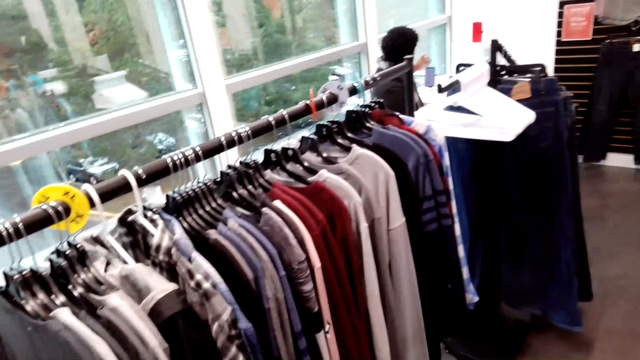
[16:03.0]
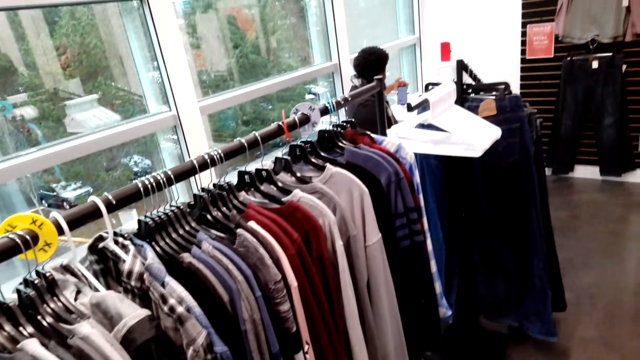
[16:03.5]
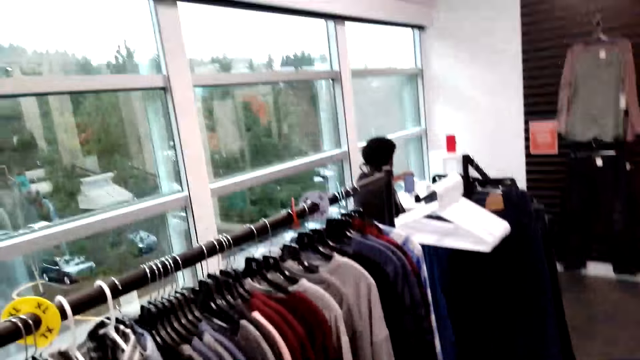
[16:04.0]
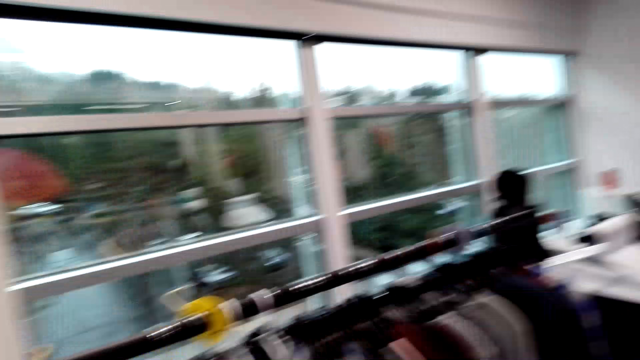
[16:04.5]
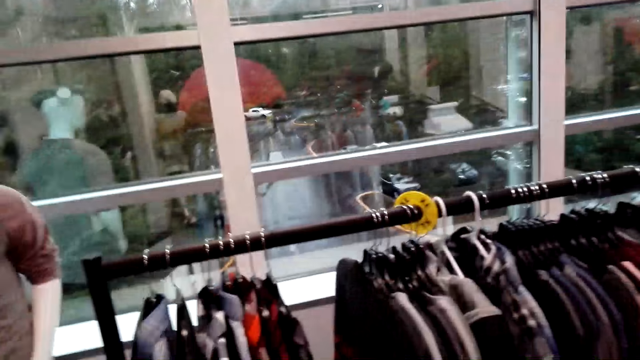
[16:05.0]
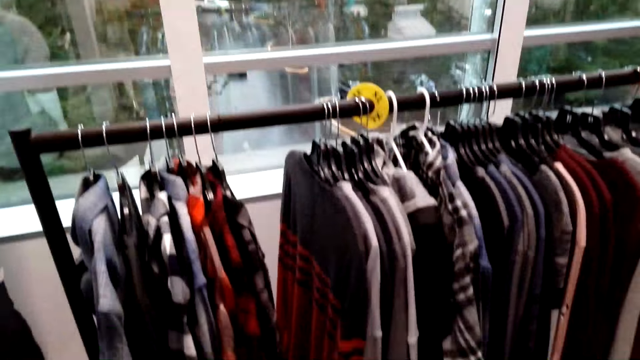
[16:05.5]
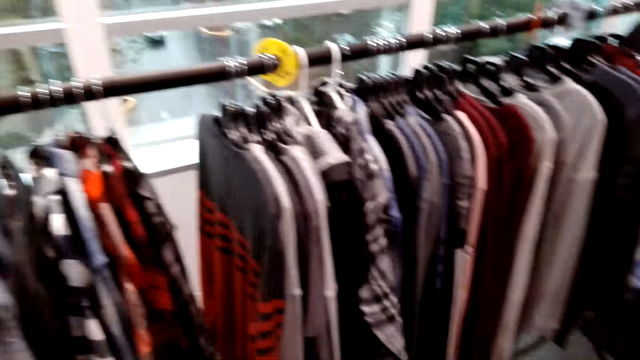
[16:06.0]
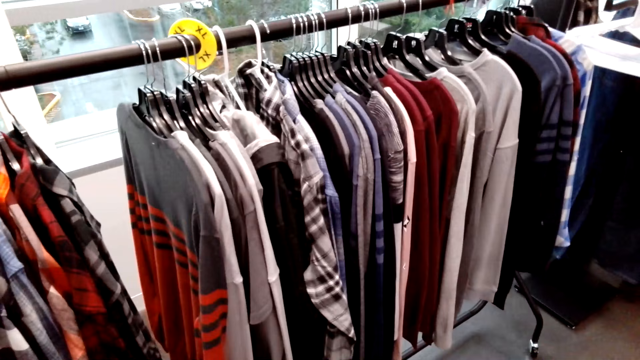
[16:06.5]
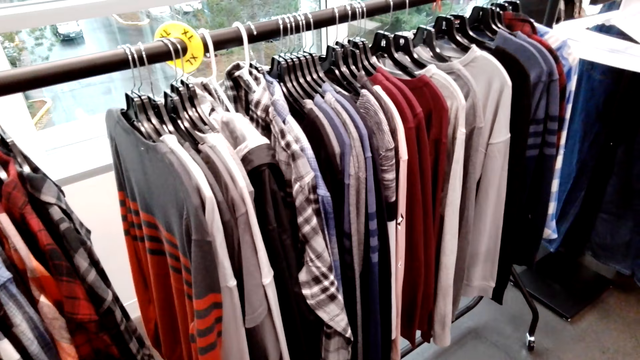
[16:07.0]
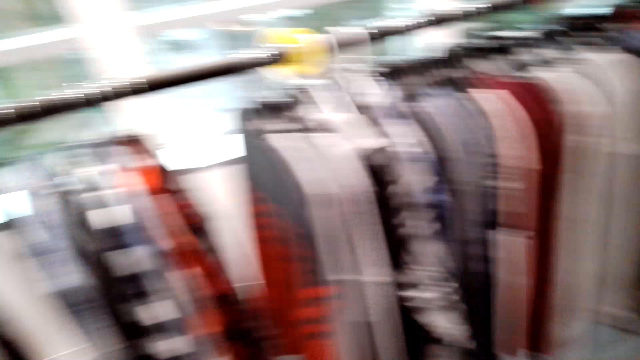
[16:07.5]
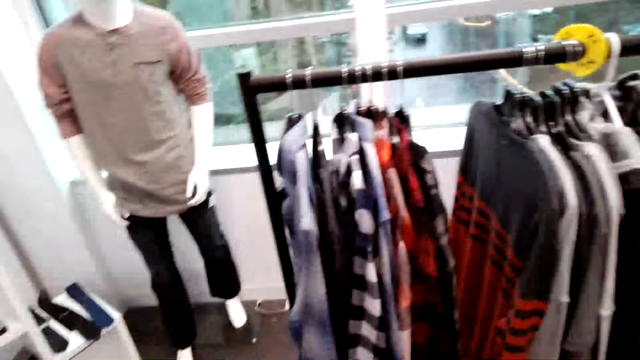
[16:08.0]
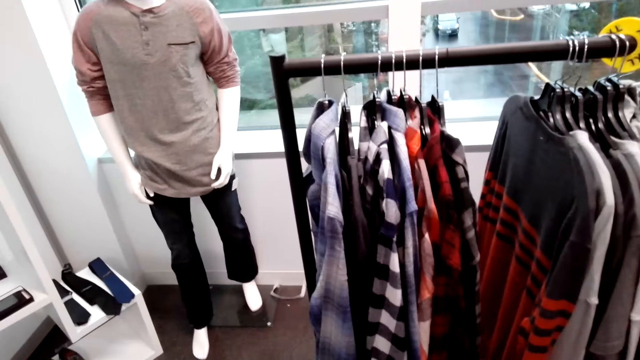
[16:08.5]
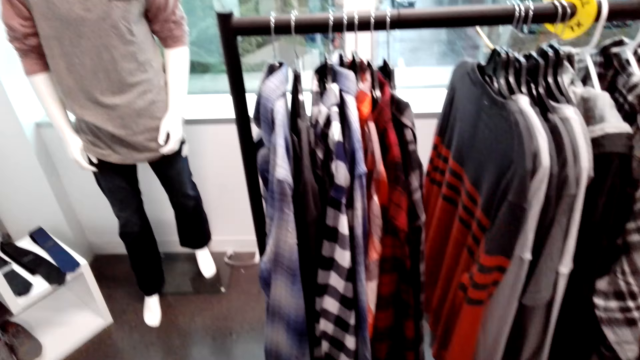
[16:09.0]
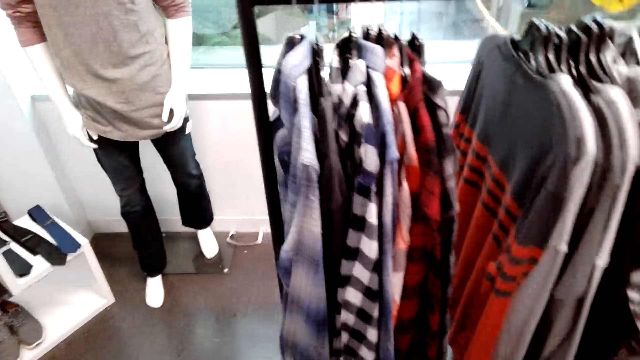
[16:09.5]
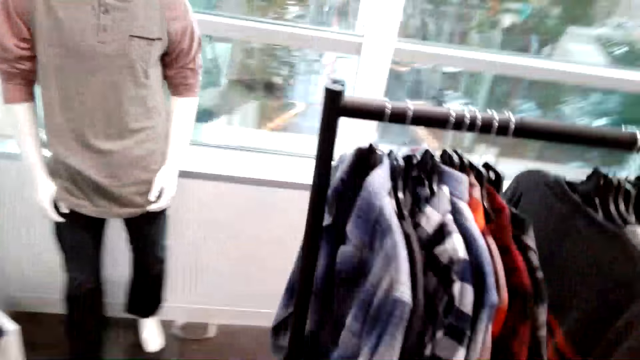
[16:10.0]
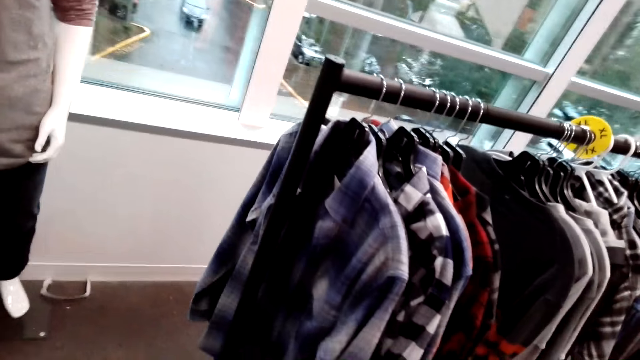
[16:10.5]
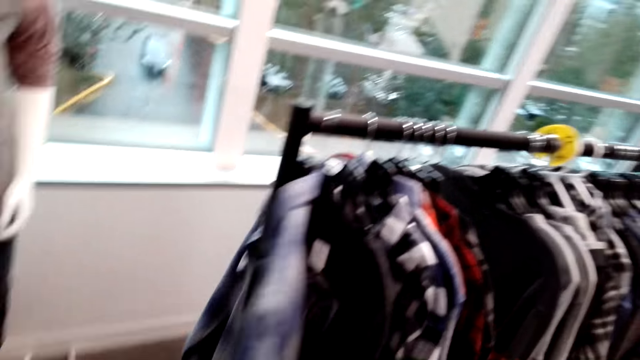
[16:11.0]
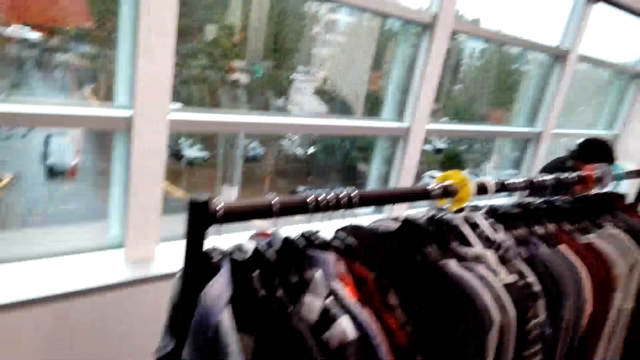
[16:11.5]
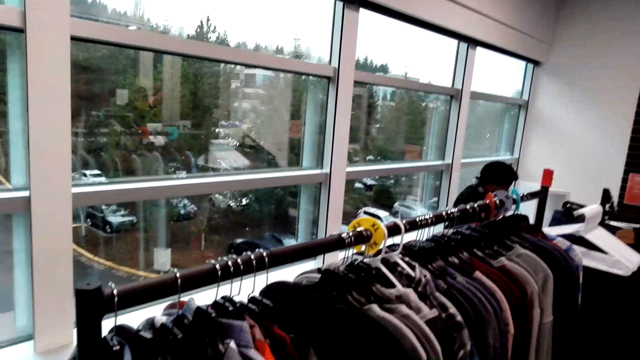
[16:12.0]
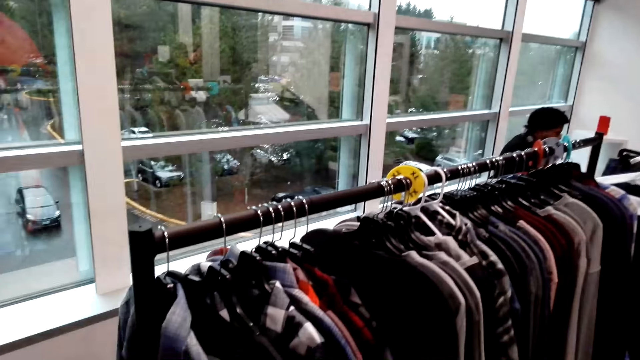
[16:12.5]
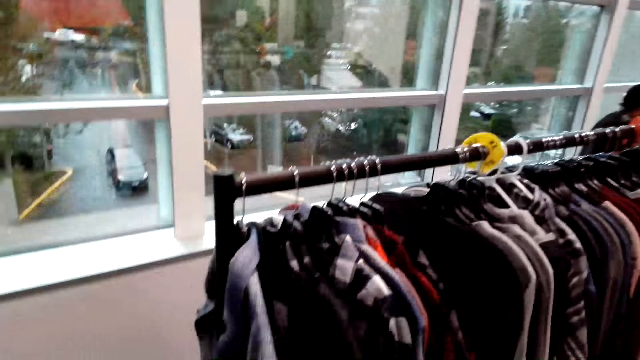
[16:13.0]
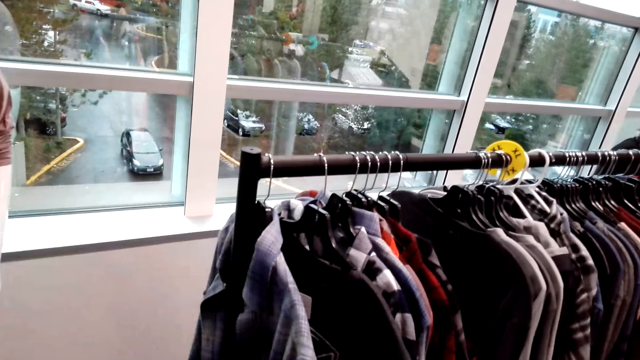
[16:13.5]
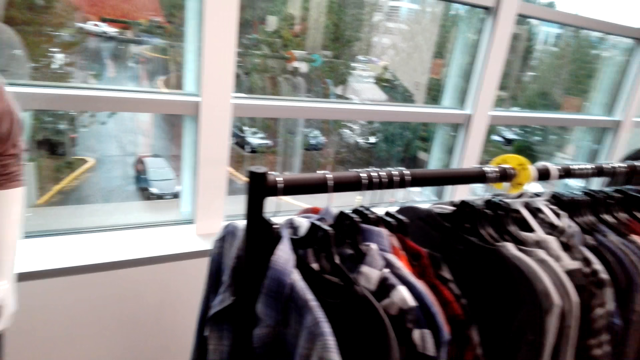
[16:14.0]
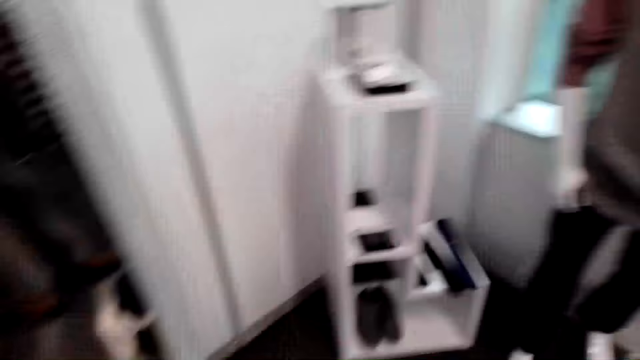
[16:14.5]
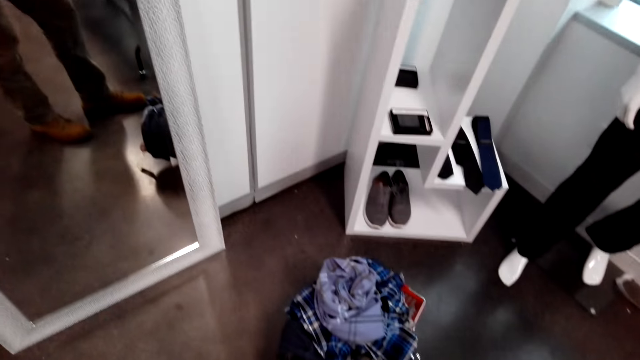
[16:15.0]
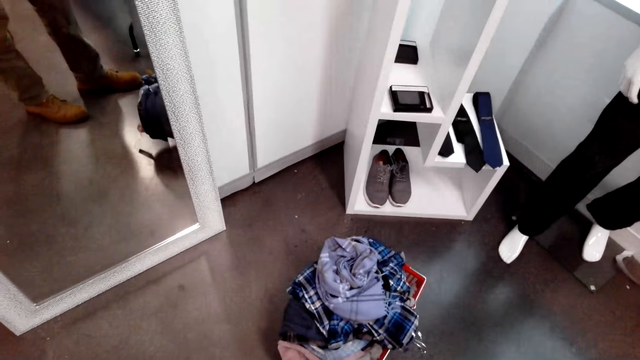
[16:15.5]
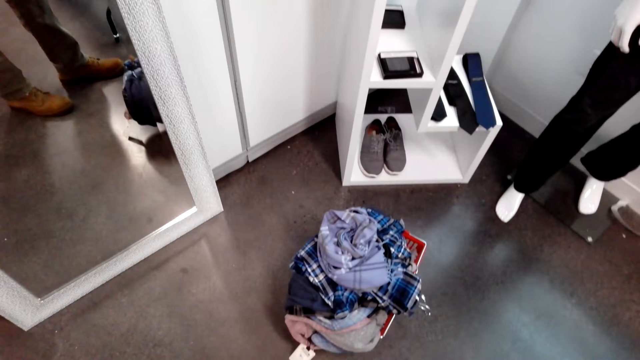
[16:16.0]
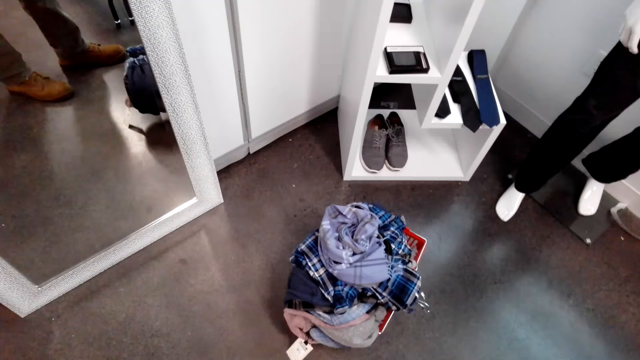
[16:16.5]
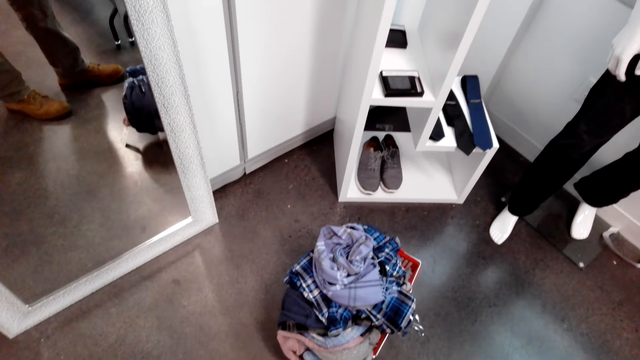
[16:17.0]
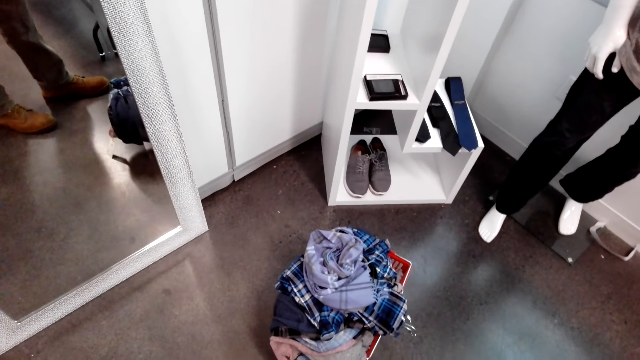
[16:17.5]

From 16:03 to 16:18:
The camera wearer touches the shirt on the cloth rack. They walk in the shop, look around, and look at themselves on the mirror.

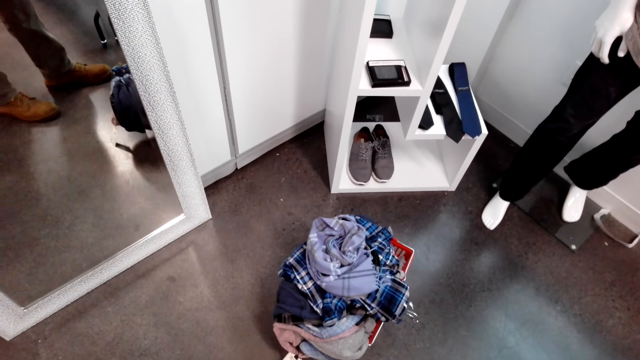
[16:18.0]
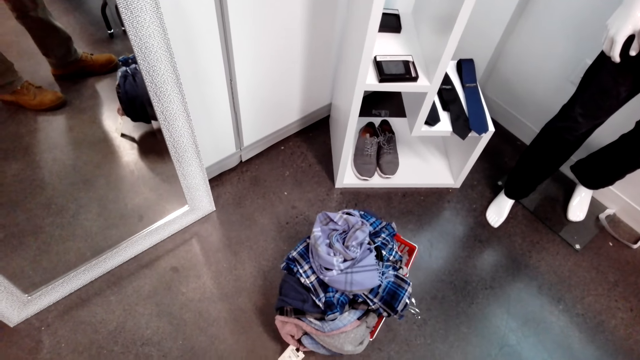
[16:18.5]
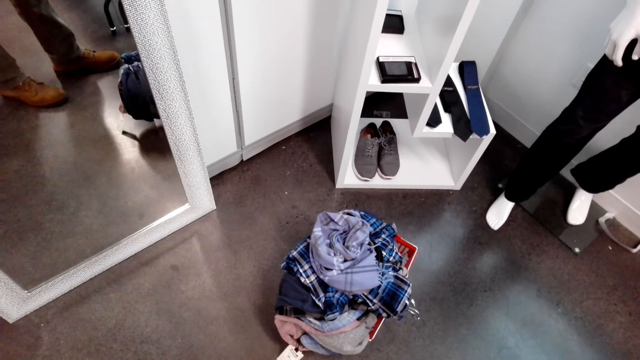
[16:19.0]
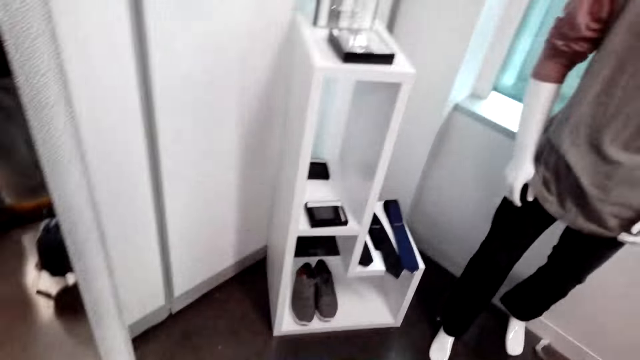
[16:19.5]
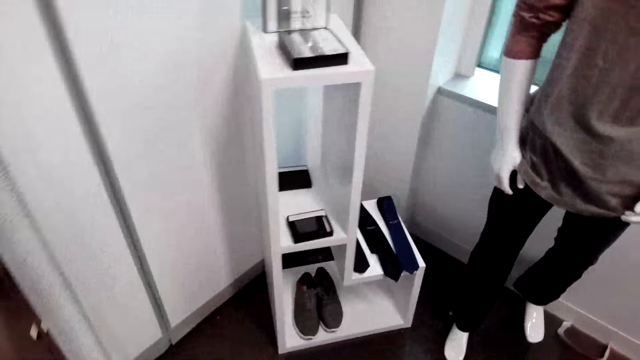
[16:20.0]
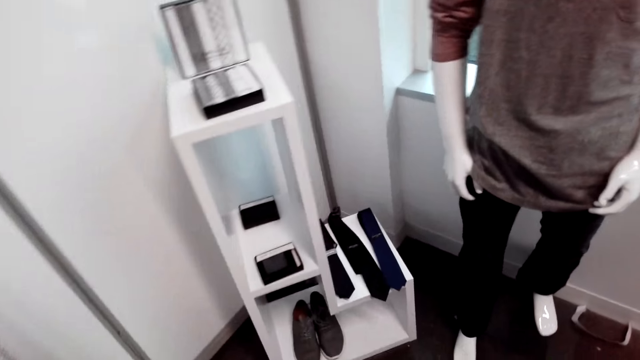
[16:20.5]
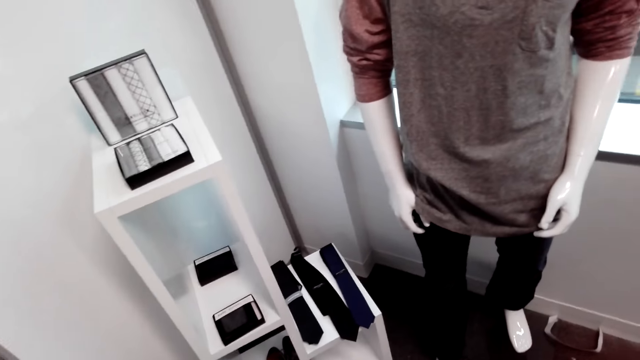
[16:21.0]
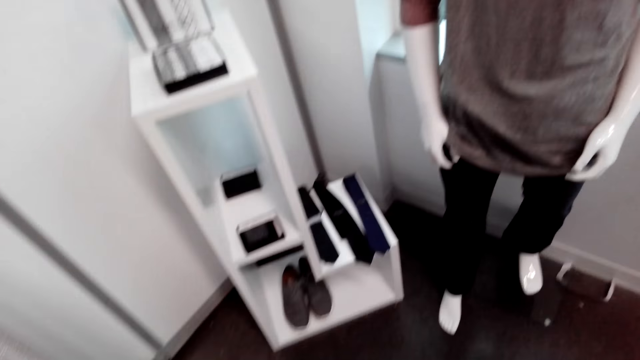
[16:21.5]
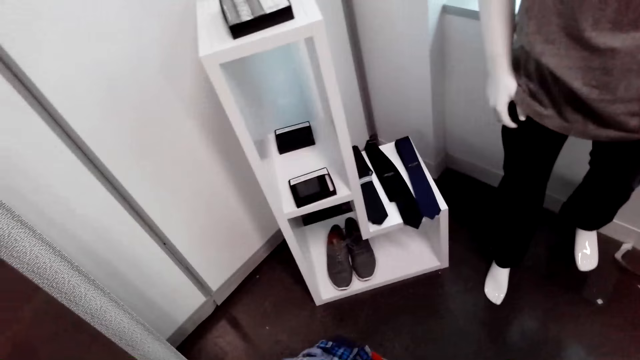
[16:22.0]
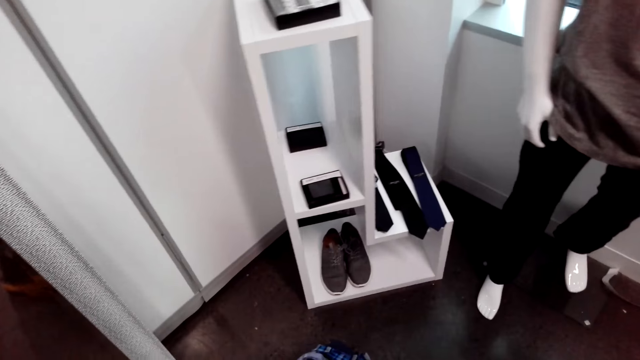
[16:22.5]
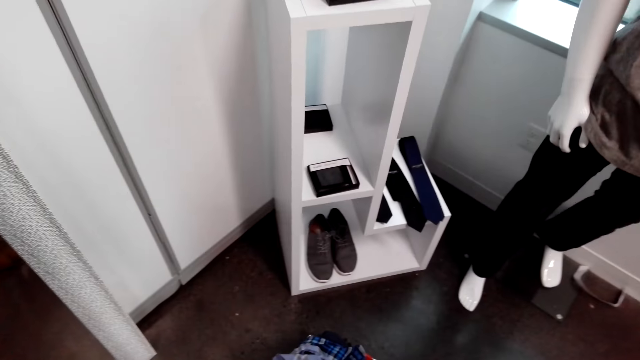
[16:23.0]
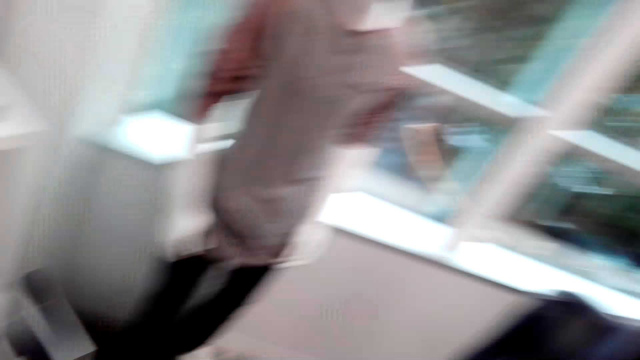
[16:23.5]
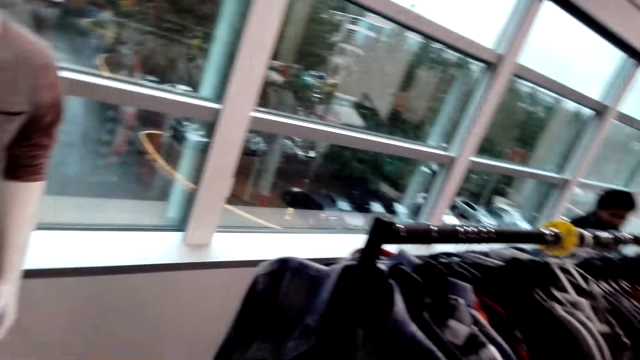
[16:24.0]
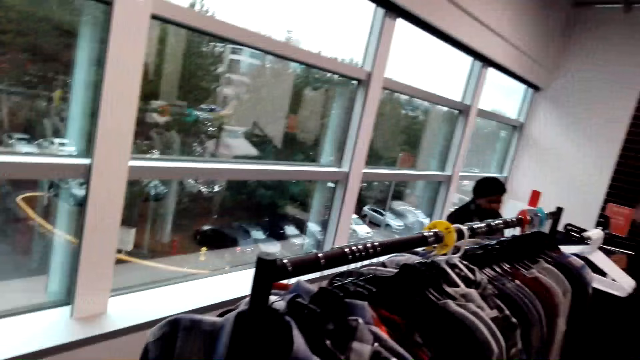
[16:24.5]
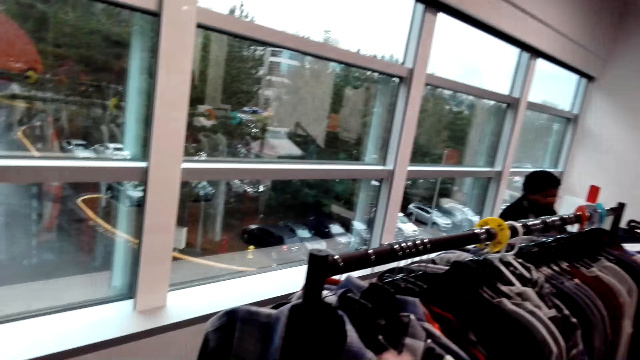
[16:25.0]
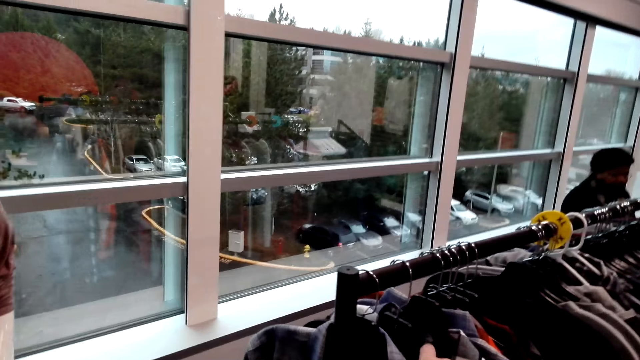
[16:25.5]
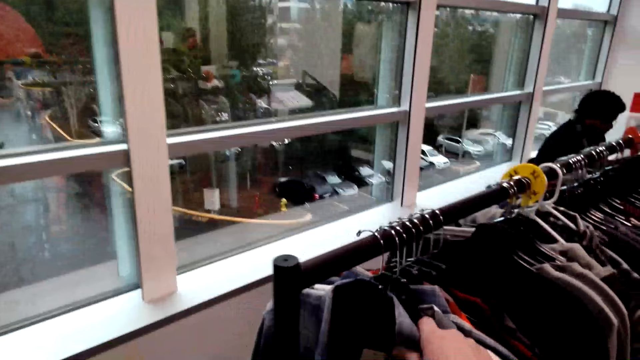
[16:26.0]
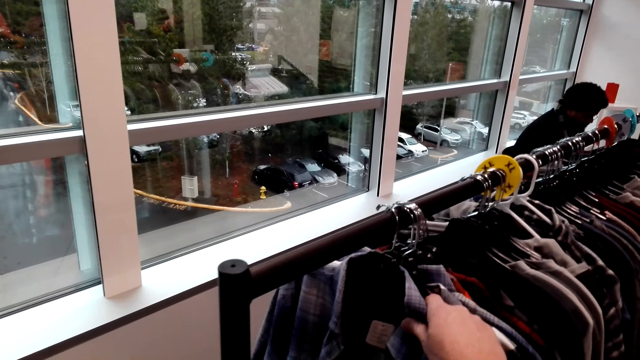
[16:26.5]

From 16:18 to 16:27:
The camera wearer walks in the shop. They touch the shirts. They hold the shirts on the cloth rack.
